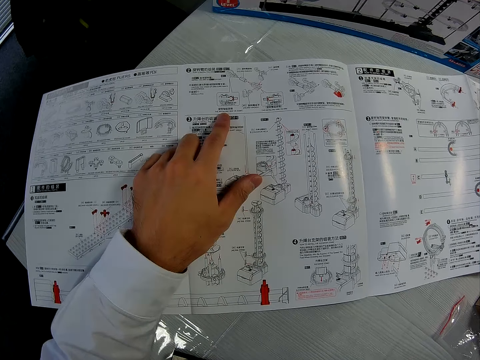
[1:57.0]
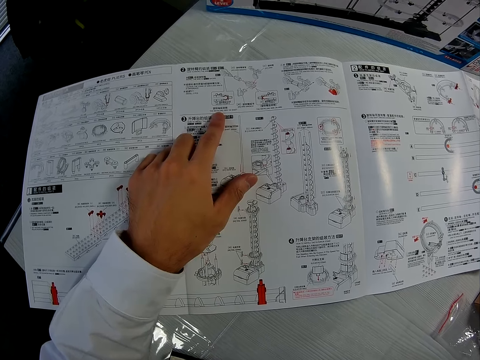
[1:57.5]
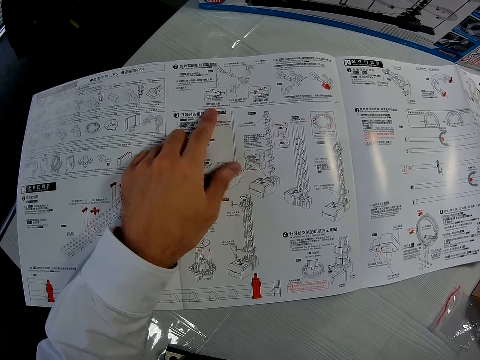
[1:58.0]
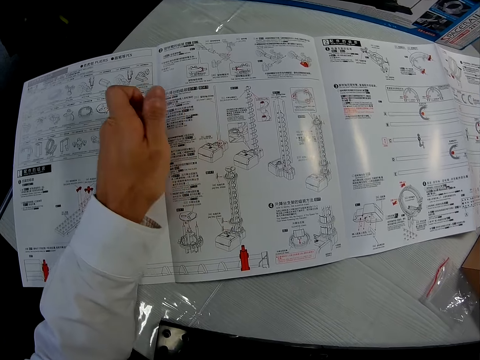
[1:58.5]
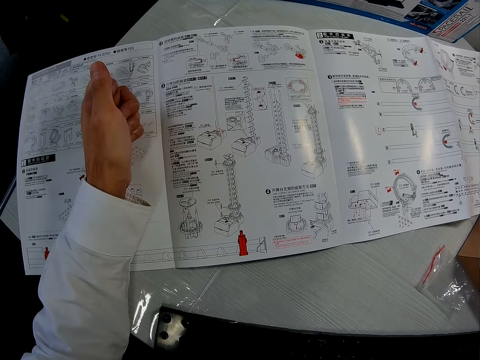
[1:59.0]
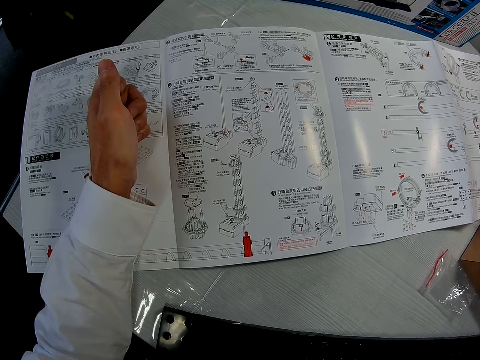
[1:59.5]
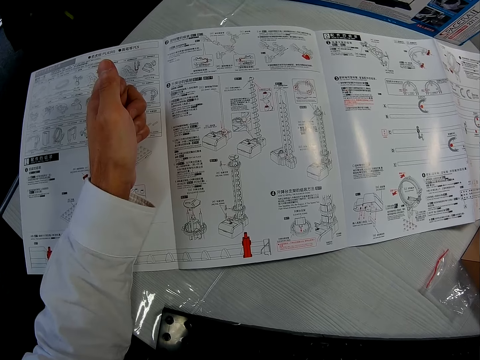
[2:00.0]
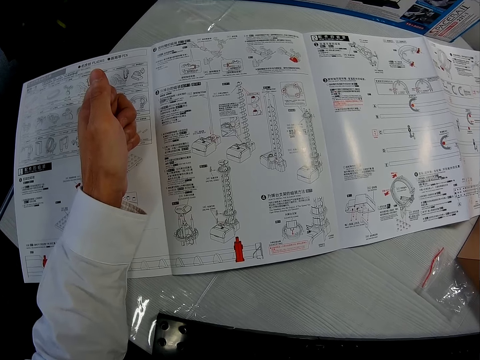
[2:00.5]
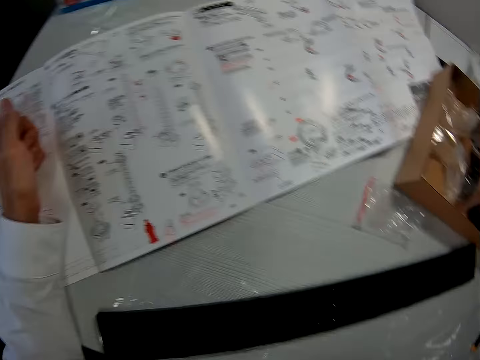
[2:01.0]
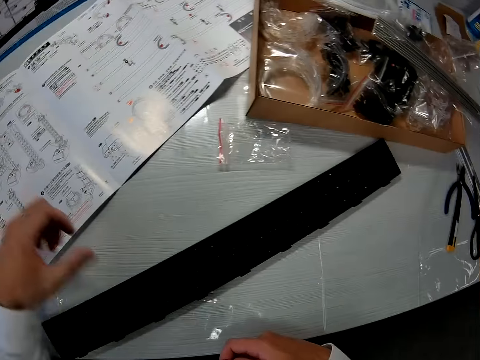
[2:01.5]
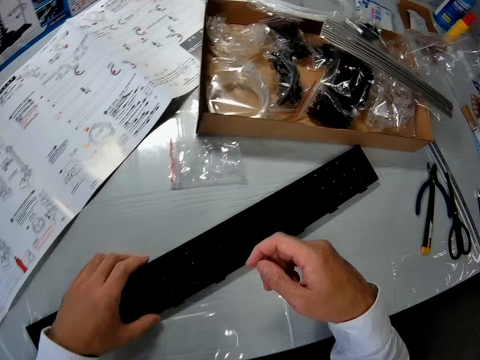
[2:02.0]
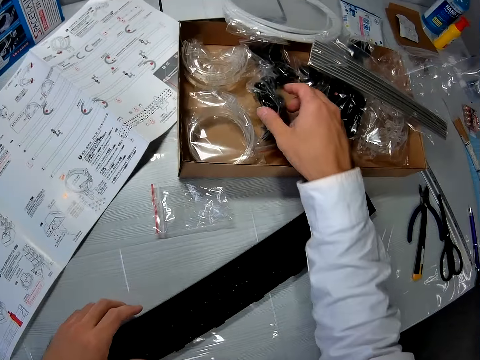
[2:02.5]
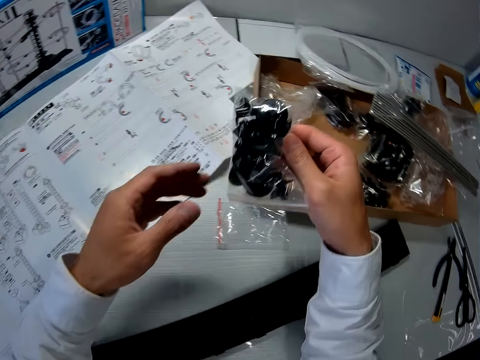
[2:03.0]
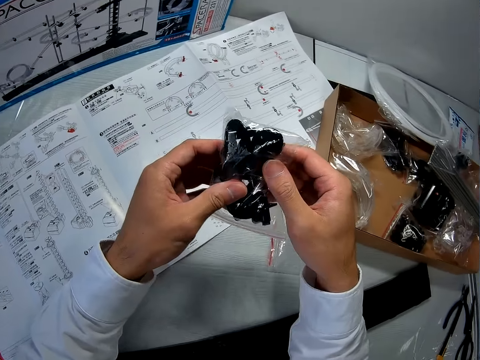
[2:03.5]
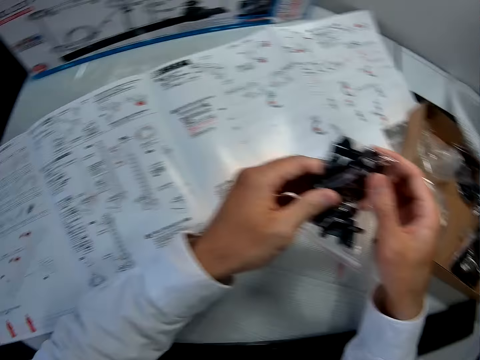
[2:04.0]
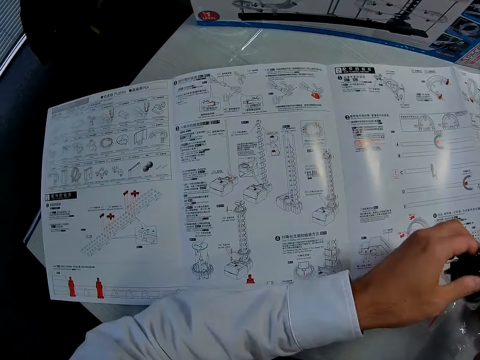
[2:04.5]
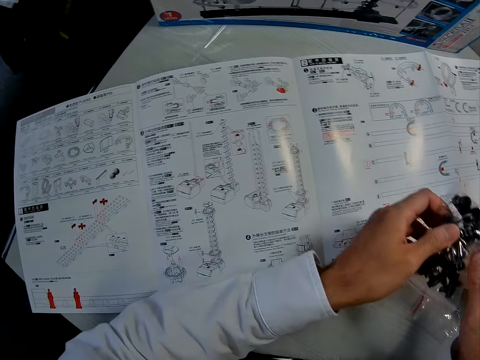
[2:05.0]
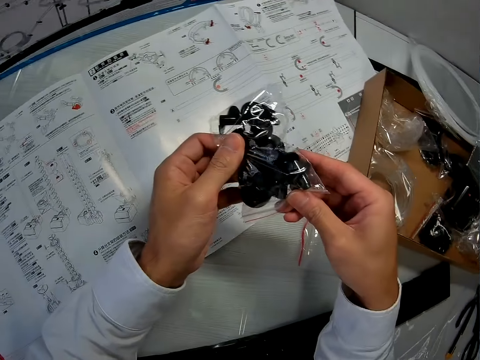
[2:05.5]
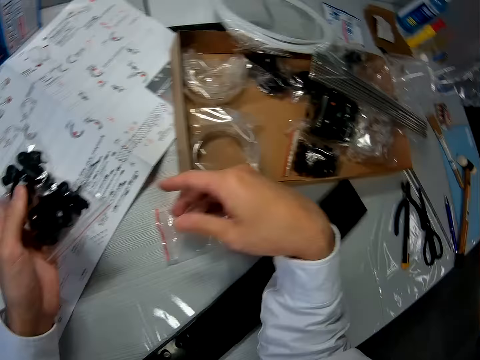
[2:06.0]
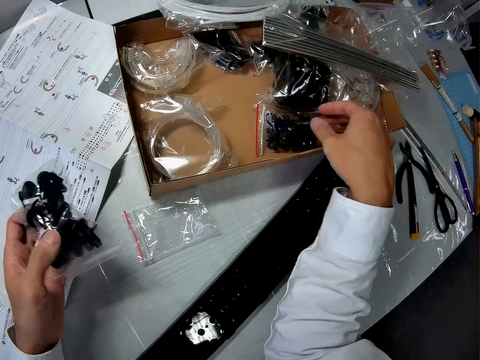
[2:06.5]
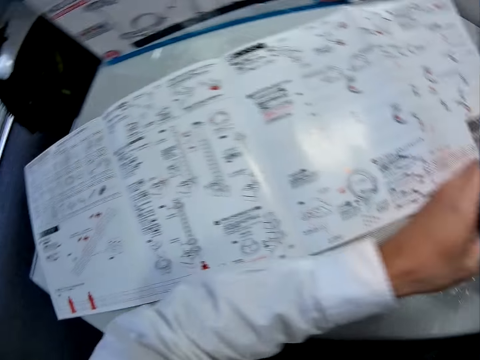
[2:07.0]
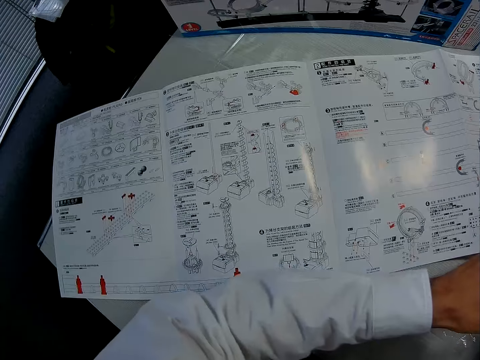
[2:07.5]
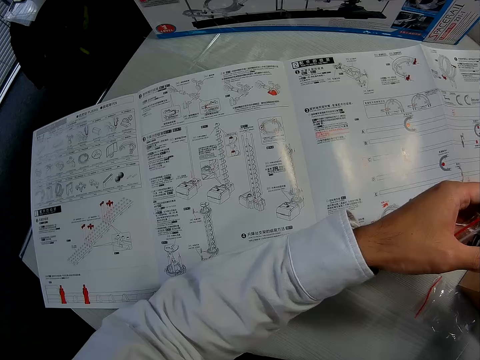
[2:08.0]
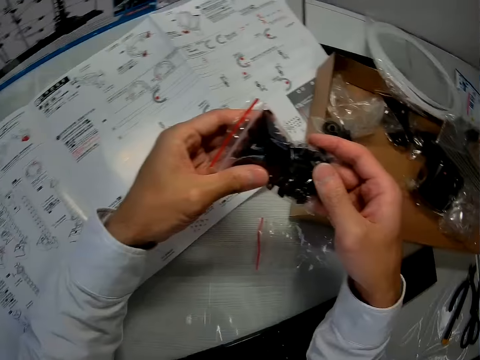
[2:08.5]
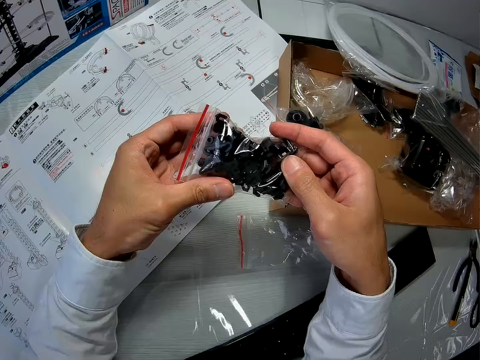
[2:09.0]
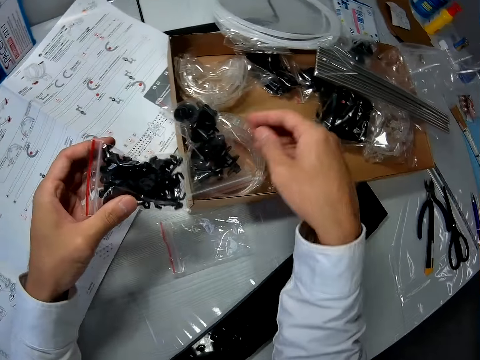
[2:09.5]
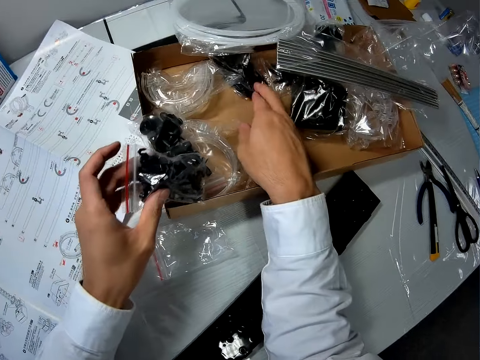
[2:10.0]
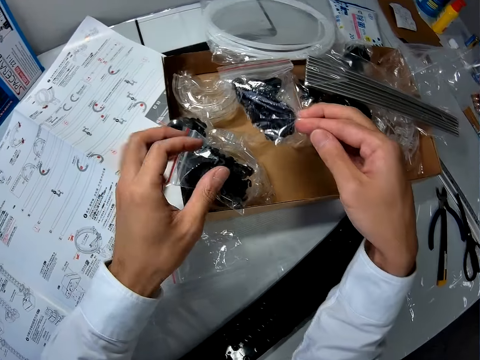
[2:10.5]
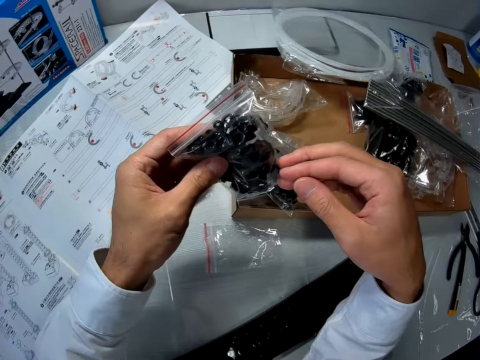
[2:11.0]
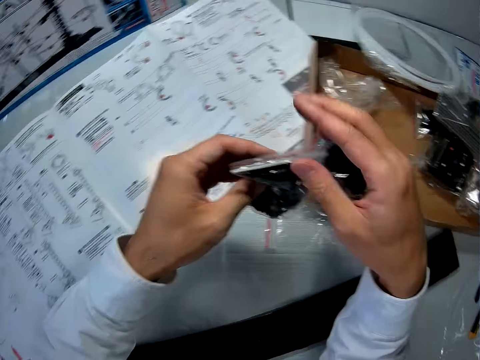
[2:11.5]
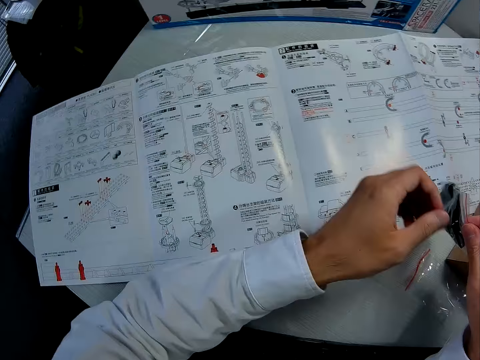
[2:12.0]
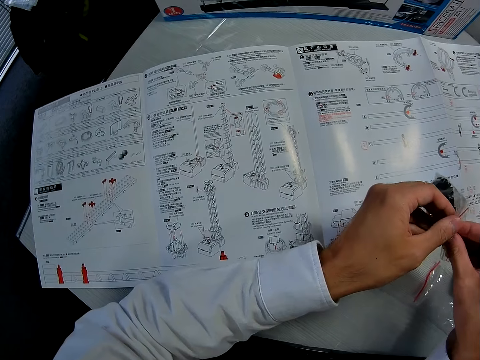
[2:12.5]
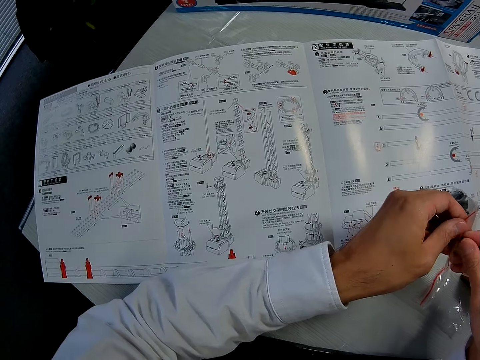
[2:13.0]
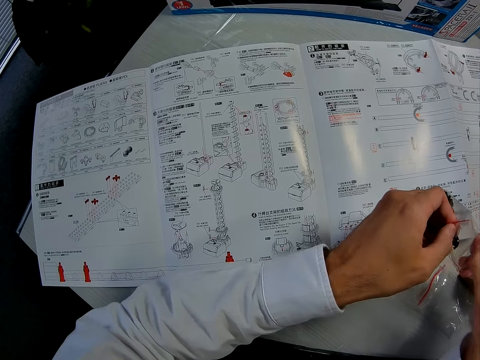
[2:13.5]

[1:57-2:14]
The camera wearer looks at the paper. They move the mechanical model on the table. They hold something. They pick up a fifth nylon from the carton. They examine the manual. They pick up a sixth nylon from the carton. They drop the fifth nylon in the carton. They look at the sixth nylon. They pick up a seventh nylon from the carton. They drop the sixth nylon in the carton. They examine the manual. They open the nylon.

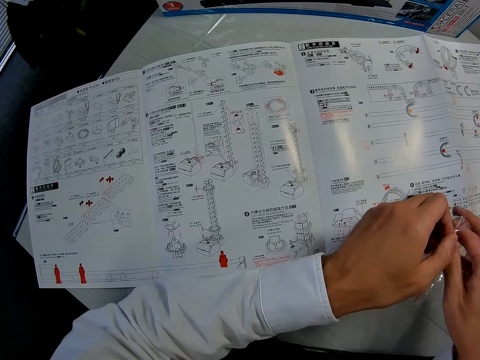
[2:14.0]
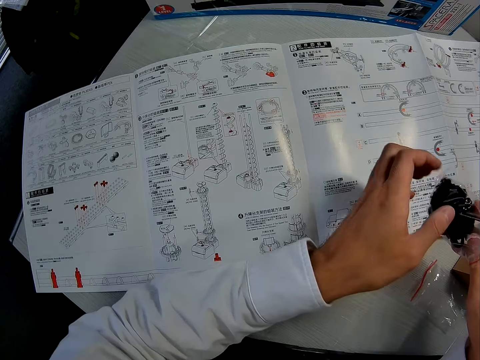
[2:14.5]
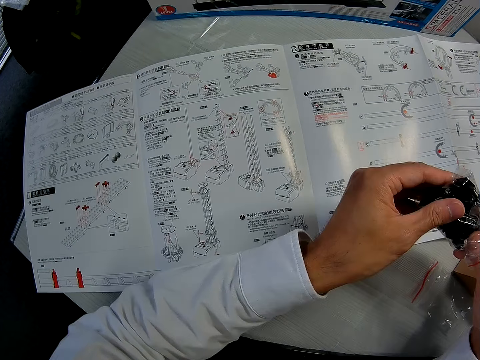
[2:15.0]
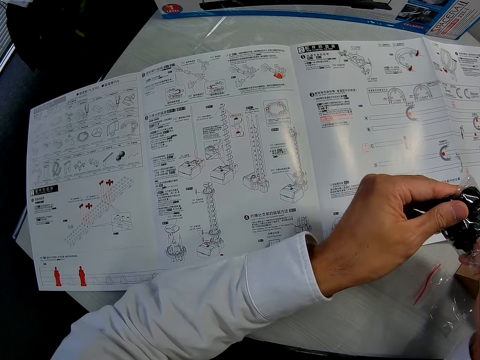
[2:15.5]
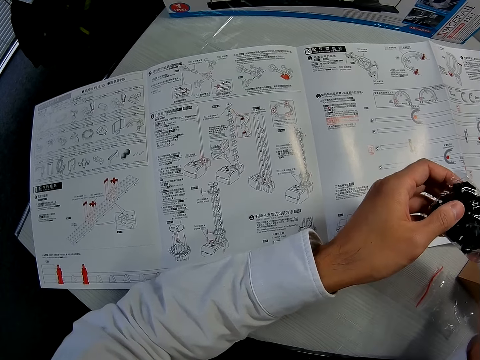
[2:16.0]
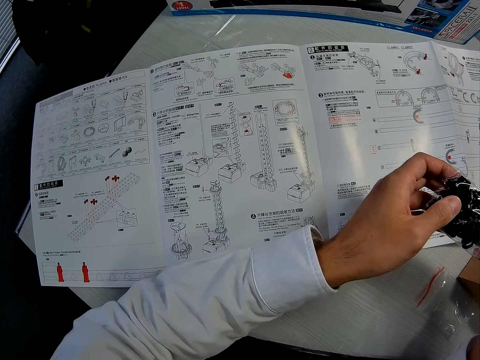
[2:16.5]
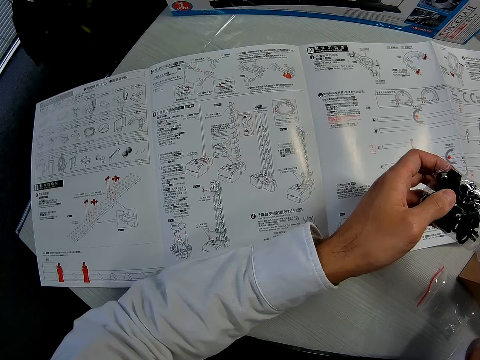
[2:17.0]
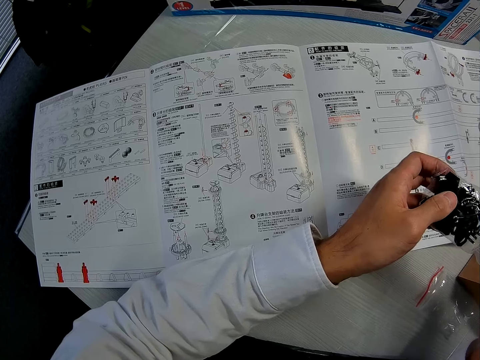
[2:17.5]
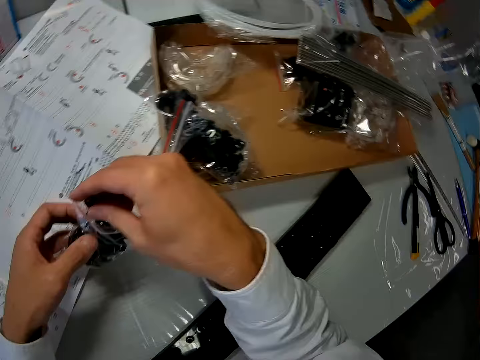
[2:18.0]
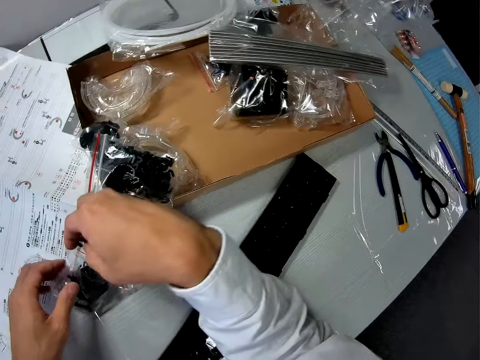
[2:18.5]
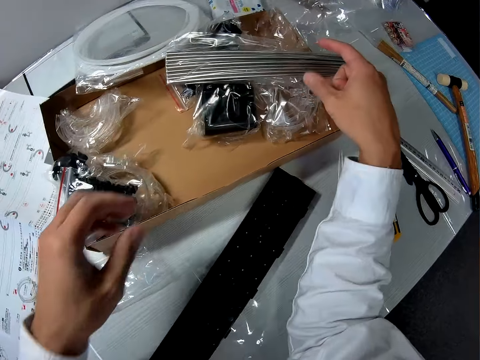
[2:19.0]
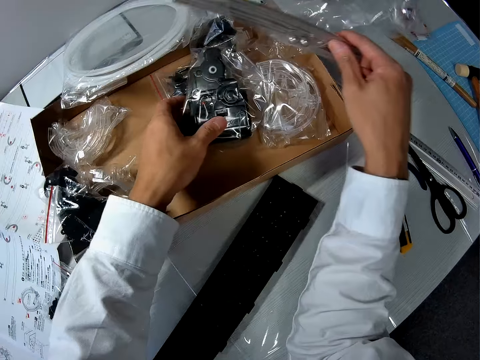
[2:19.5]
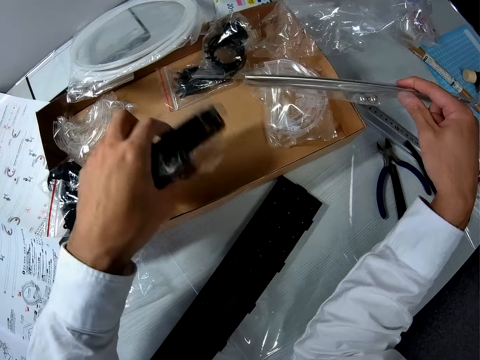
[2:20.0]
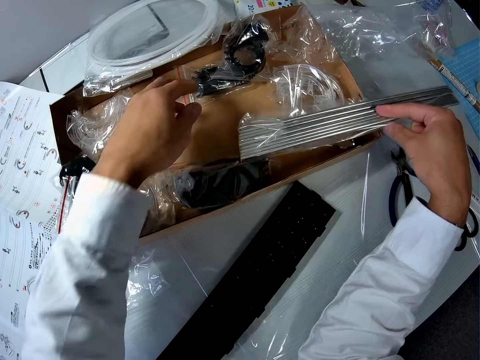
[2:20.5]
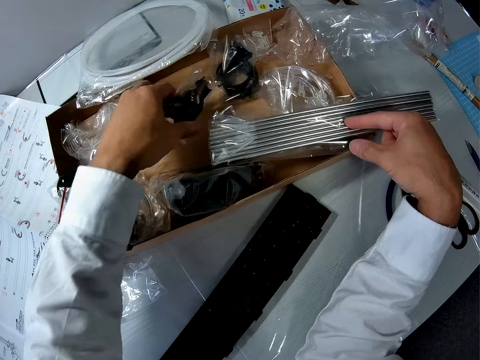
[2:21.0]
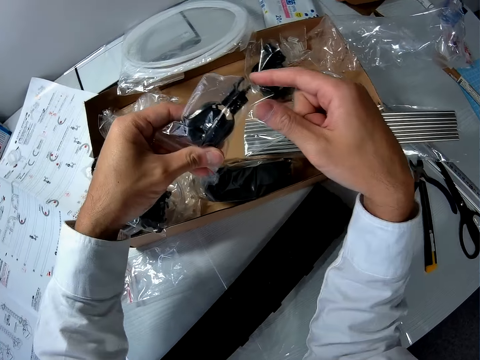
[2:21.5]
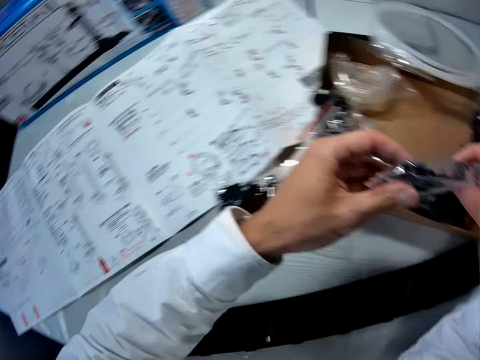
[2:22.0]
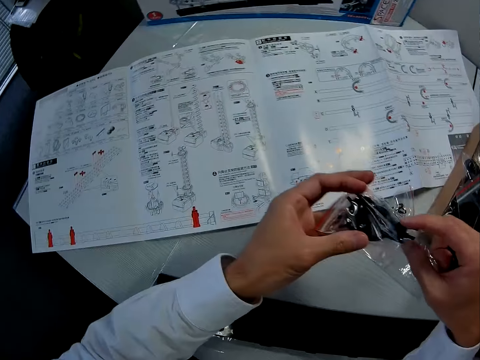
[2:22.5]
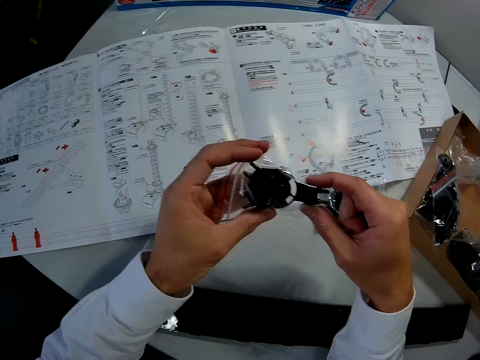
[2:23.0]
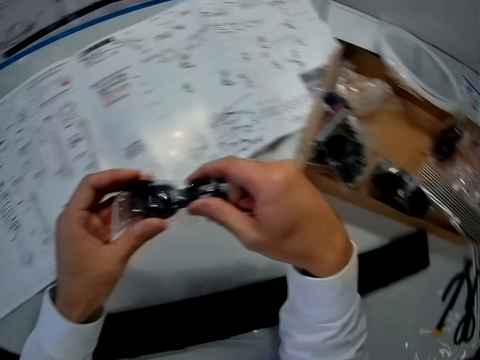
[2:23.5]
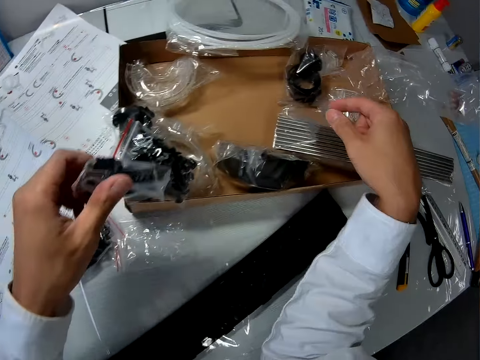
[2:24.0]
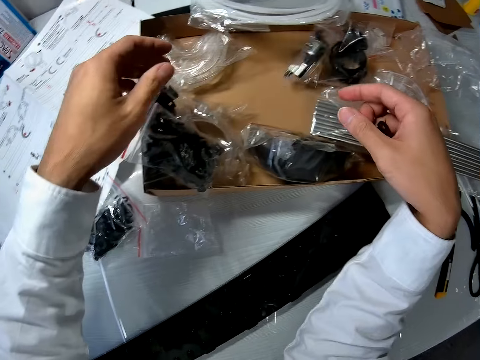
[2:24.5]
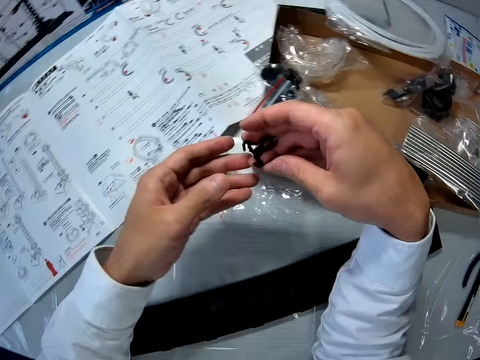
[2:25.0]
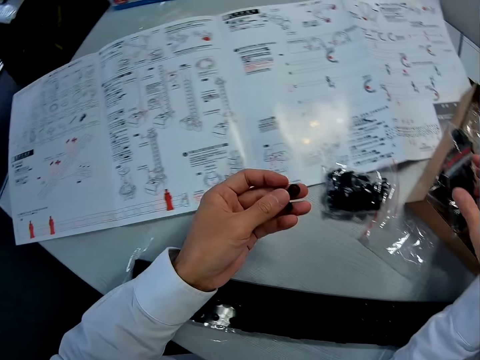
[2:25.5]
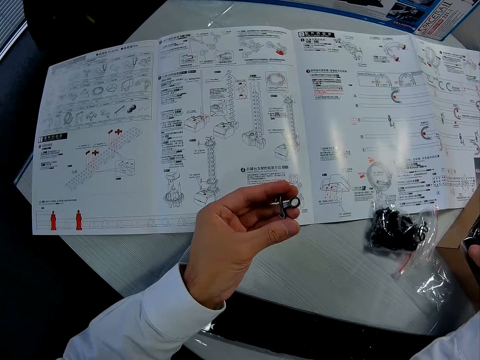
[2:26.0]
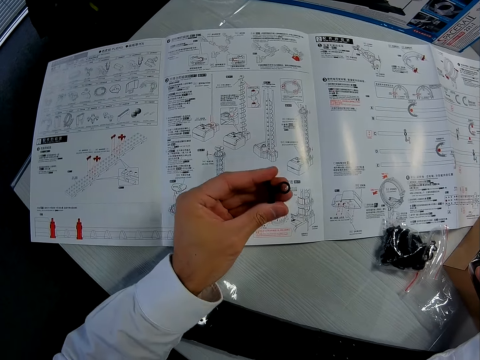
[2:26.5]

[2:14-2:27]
The camera wearer holds something. He brings out an eighth piece from the nylon. He drops the nylon on the table. He raises the third nylon in the carton. He moves an eighth nylon in the carton. He picks up a shaft from the carton. He drops the third nylon in the carton. He picks up a ninth nylon from the carton. He examines the manual. He holds something. He drops the ninth nylon in the carton. He moves the eighth piece from his right hand to his left hand. He holds the arm. He examines the manual.
